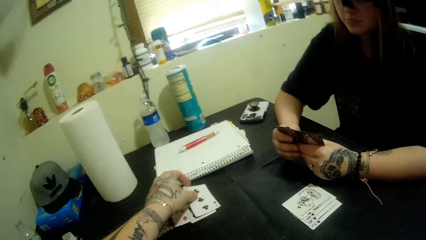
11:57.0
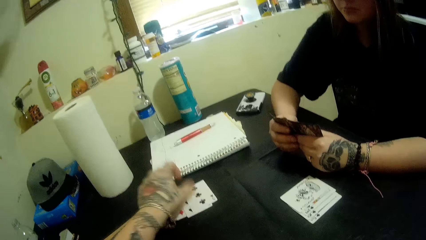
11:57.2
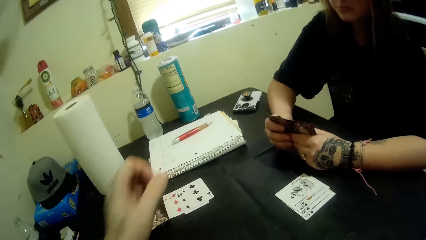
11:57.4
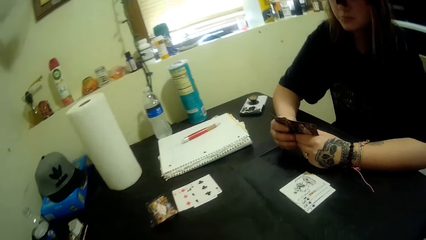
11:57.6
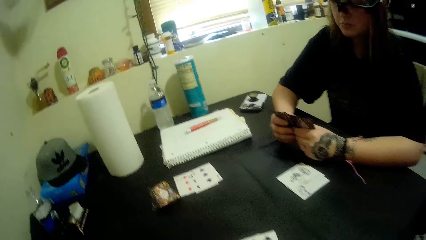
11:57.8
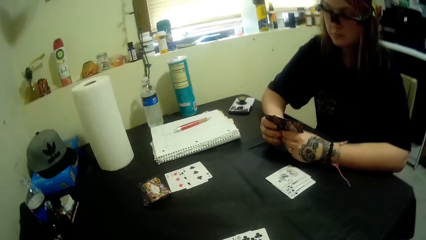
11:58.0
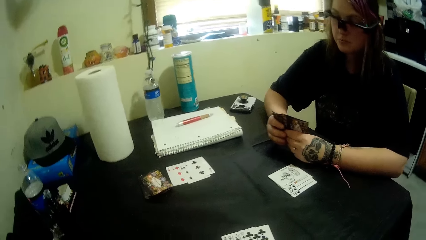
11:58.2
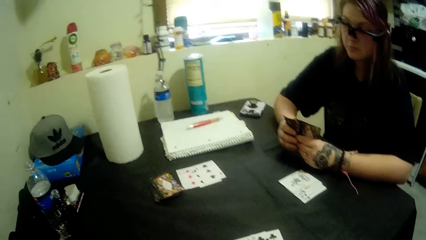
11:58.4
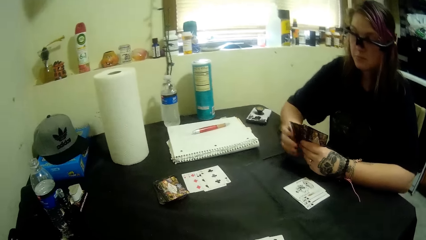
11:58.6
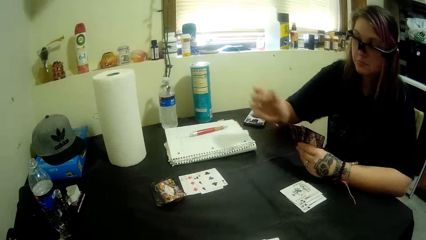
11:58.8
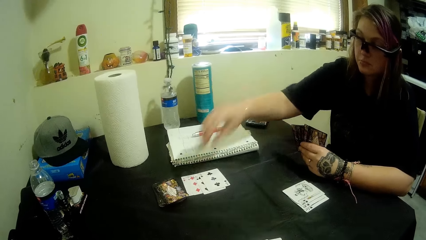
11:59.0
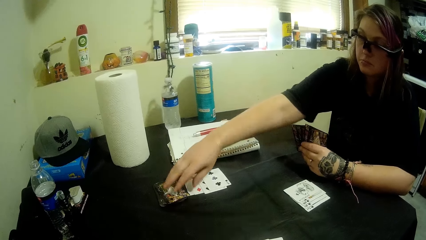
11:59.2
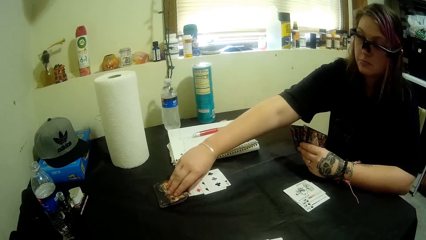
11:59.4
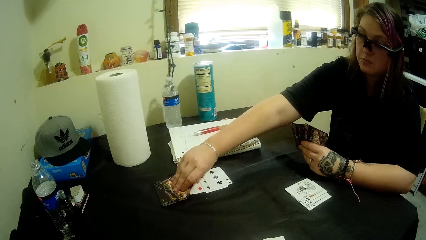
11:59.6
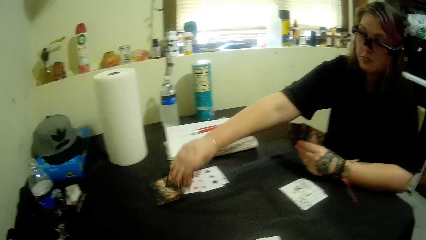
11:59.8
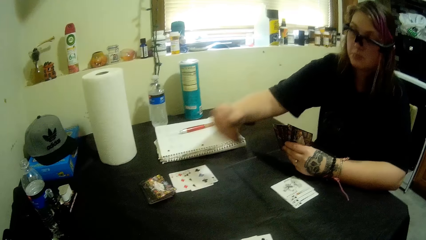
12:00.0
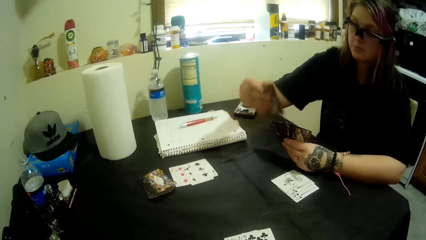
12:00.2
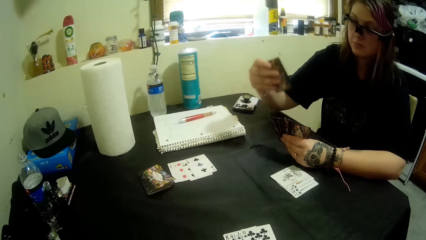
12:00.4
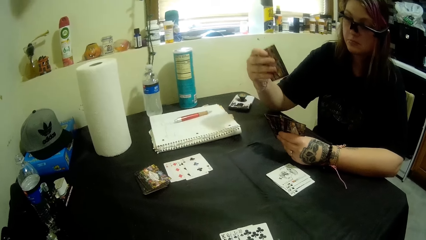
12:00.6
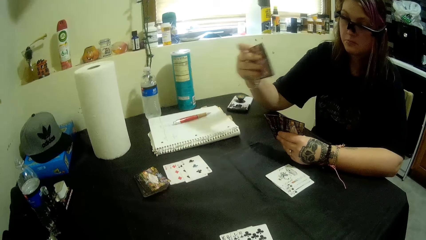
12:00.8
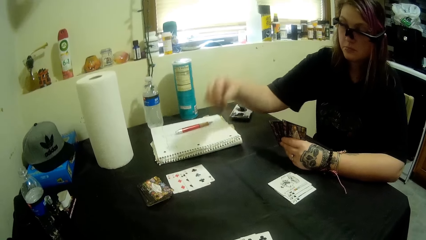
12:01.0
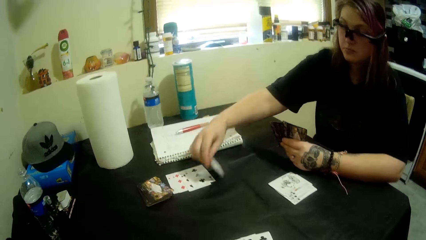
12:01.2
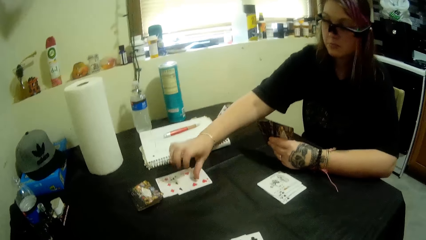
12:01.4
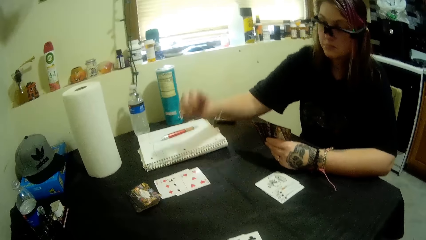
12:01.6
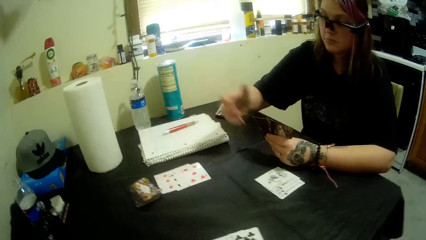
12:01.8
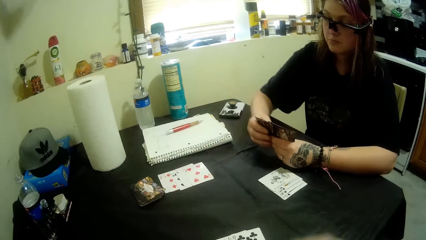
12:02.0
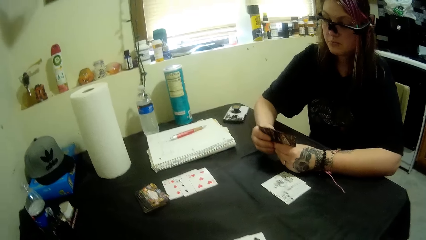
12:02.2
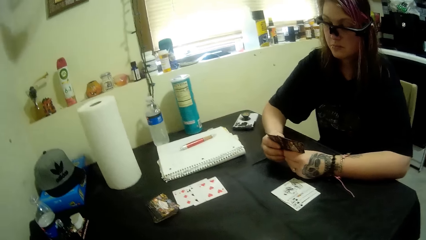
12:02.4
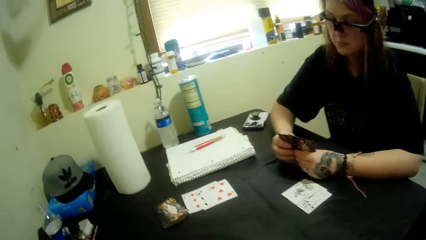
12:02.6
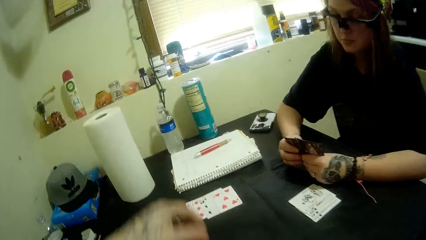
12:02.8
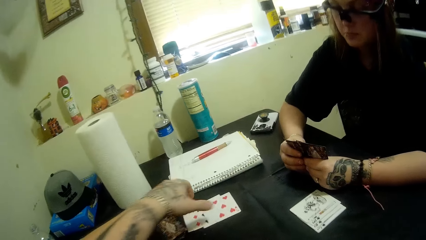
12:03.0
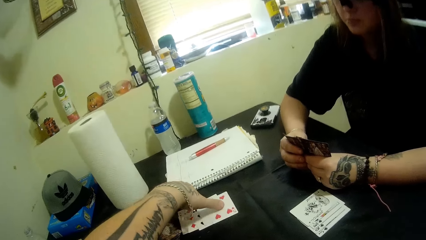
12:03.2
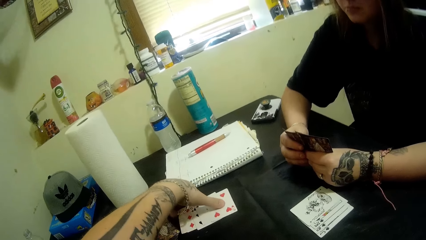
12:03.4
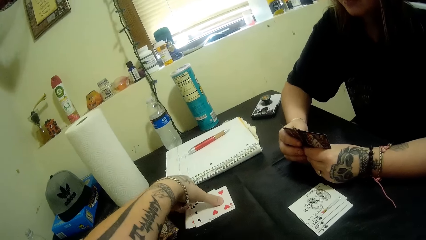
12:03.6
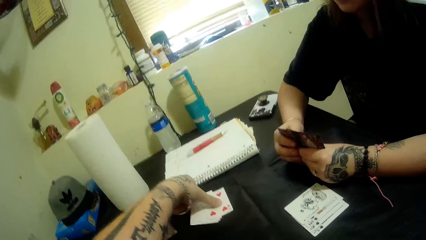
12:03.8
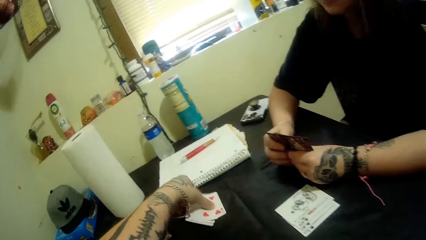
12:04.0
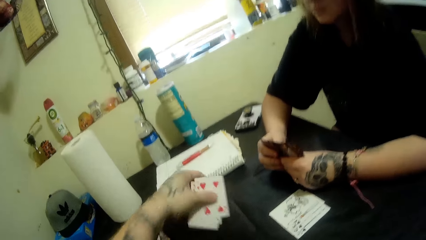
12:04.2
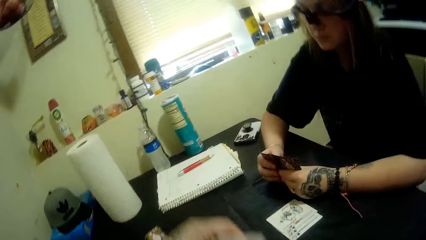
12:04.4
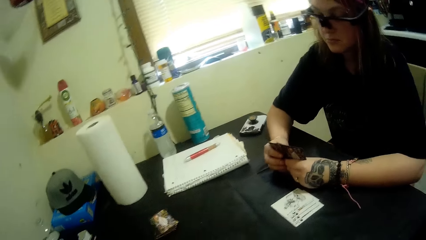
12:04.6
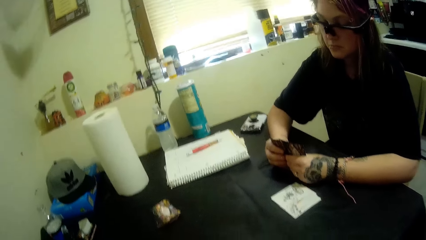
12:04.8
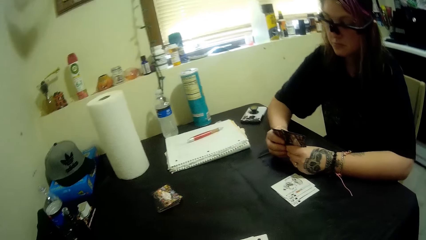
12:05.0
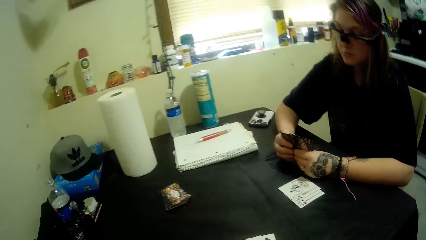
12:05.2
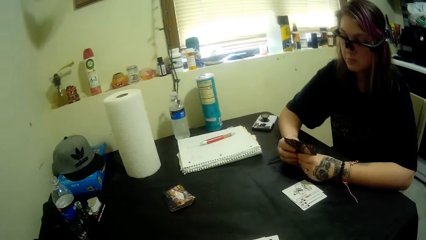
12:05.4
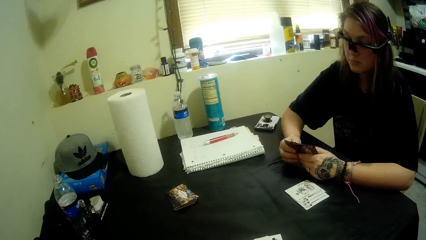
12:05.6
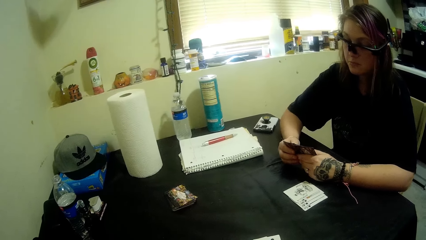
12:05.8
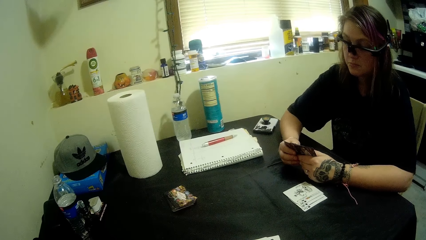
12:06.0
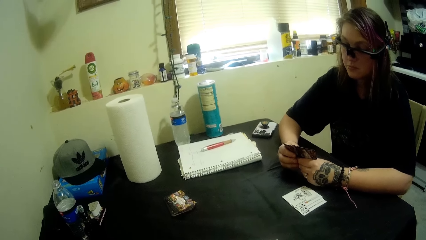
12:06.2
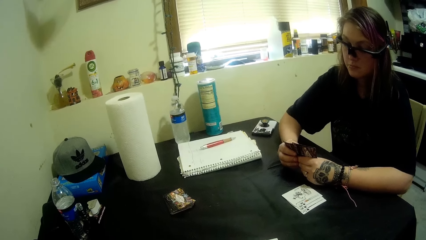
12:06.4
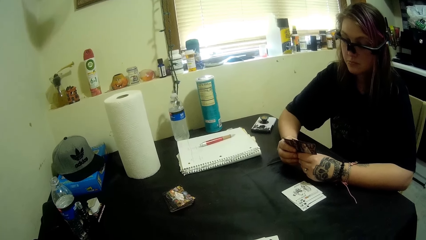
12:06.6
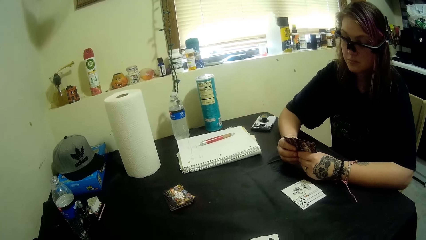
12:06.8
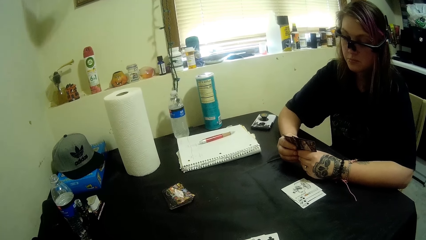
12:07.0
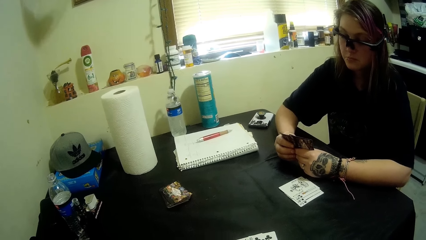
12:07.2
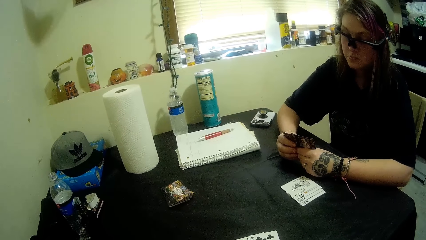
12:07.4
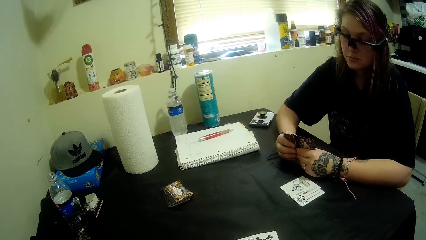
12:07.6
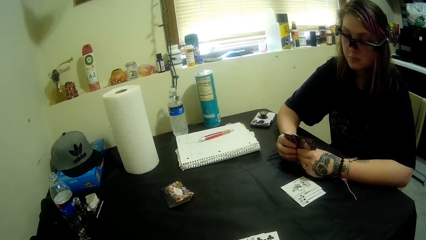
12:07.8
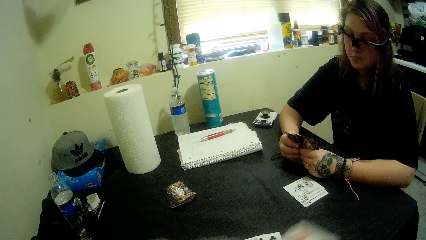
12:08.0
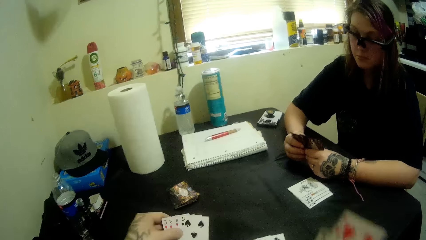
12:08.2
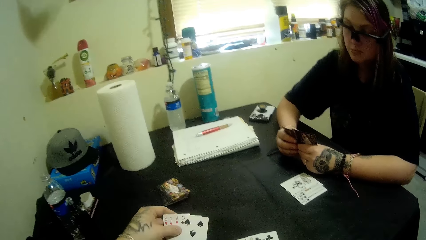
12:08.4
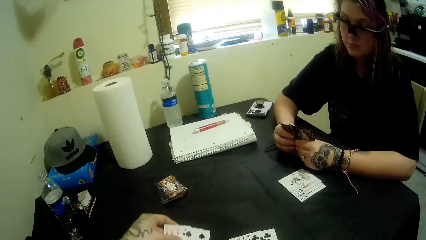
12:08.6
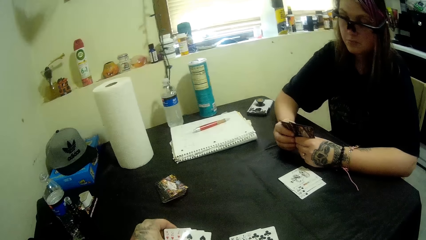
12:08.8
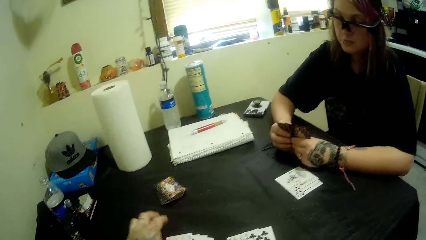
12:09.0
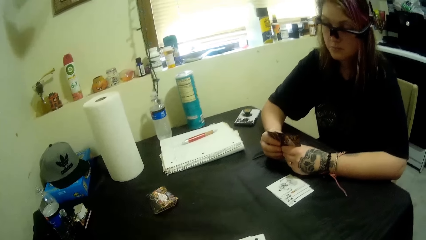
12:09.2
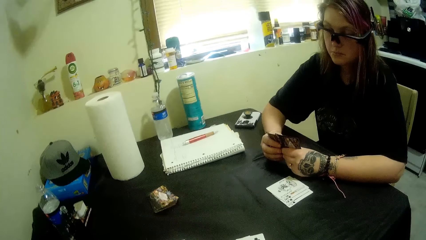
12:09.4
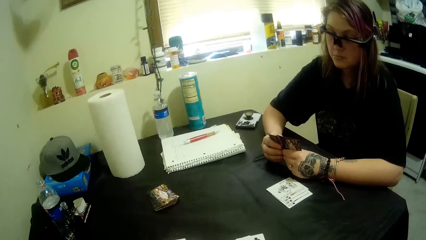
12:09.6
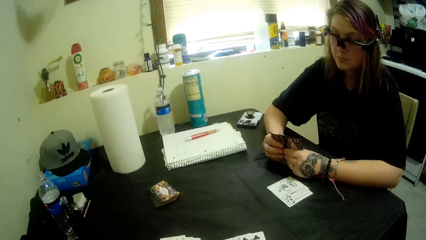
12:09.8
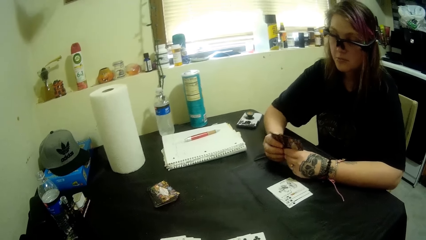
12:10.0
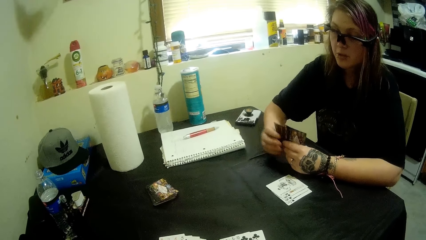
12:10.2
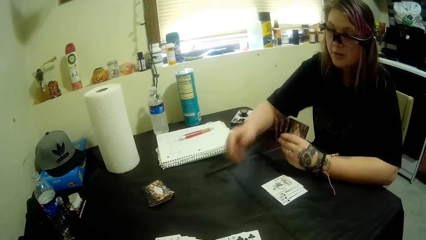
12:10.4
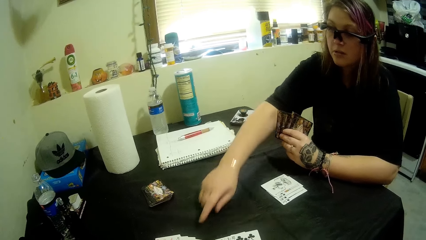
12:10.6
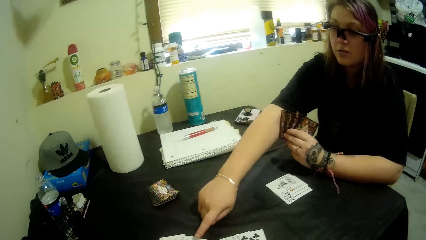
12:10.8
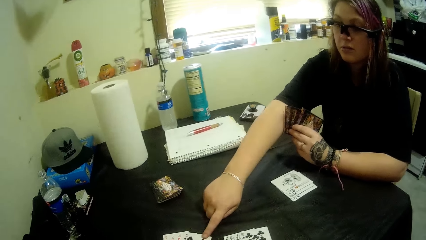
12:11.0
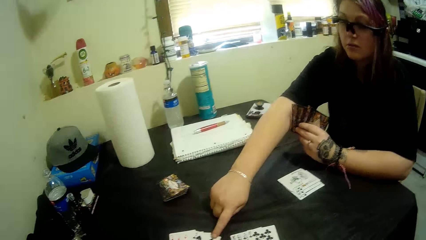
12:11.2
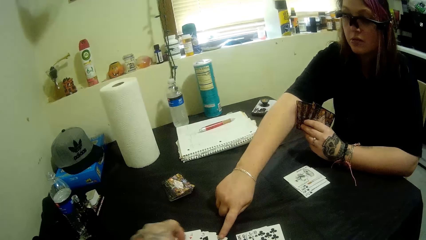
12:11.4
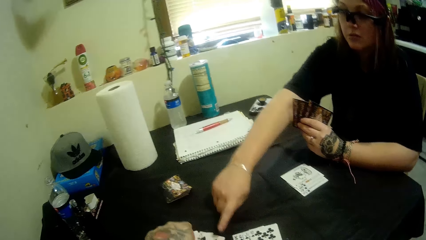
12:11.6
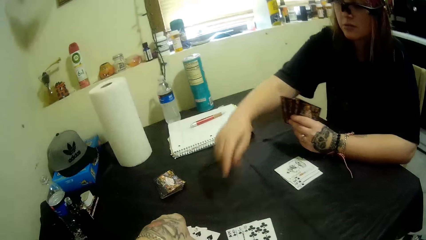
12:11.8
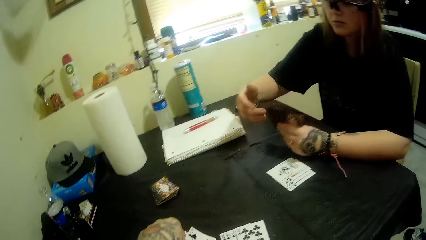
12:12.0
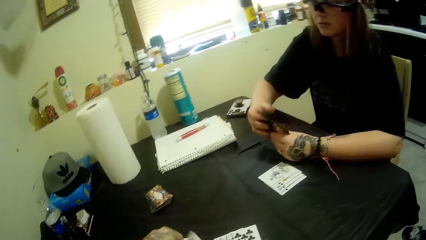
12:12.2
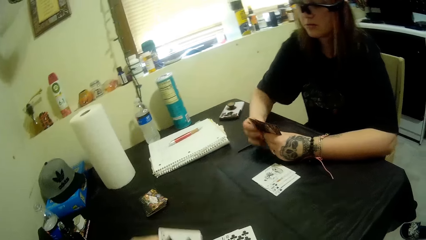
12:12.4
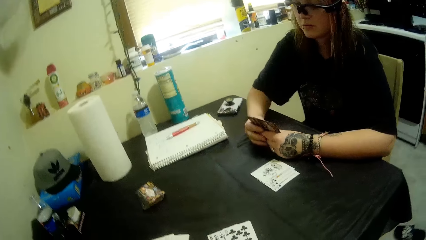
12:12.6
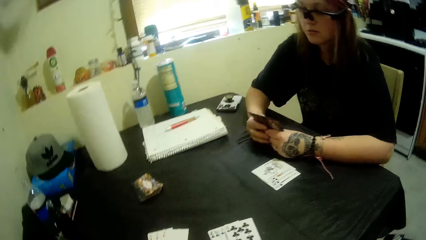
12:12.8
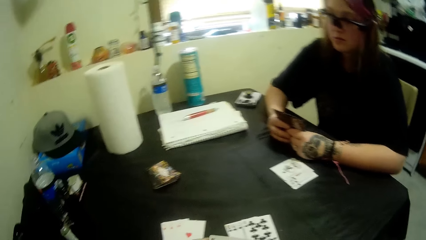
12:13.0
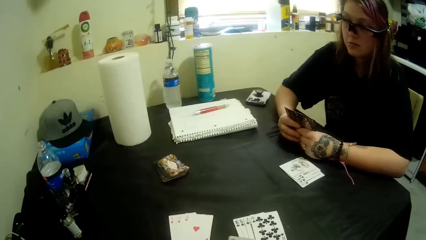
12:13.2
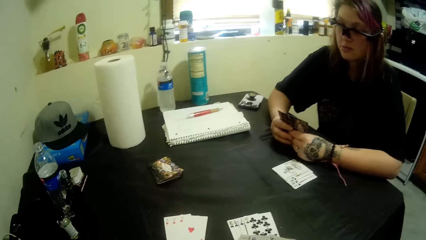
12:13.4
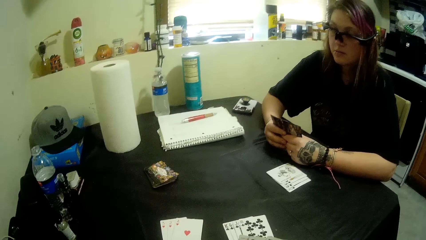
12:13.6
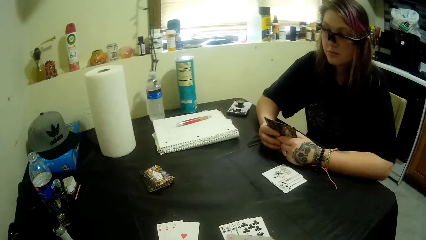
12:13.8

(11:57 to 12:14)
The camera wearer puts a clubs card on the table and moves the camera around. A man takes a card from the table, puts a hearts card on the table and holds playing cards. The camera wearer picks the cards from the table. The man holds the playing cards. The camera wearer puts the playing cards on the table. The man touches a card on the table and points at the playing cards.
